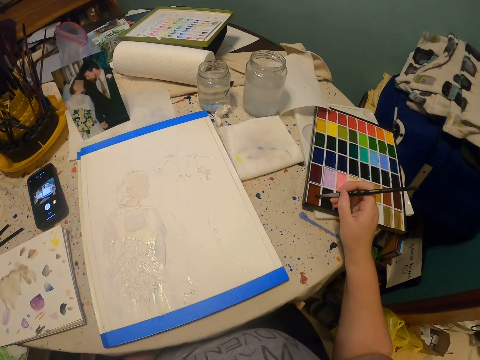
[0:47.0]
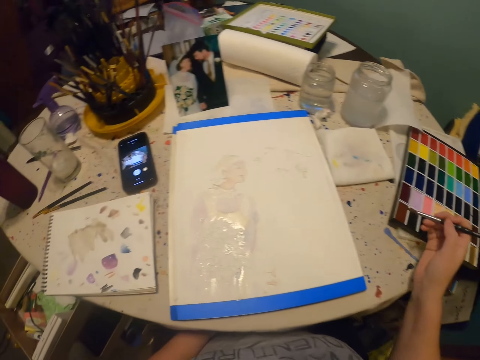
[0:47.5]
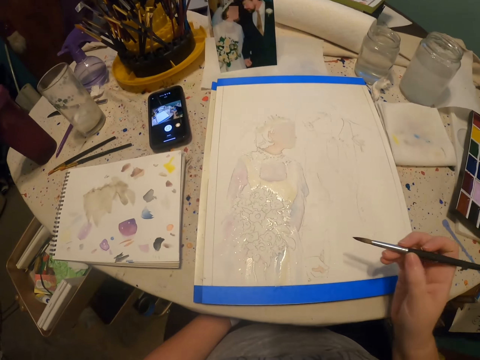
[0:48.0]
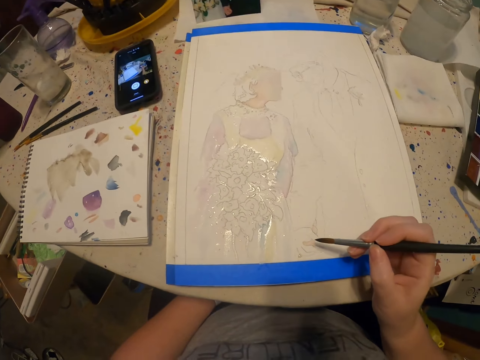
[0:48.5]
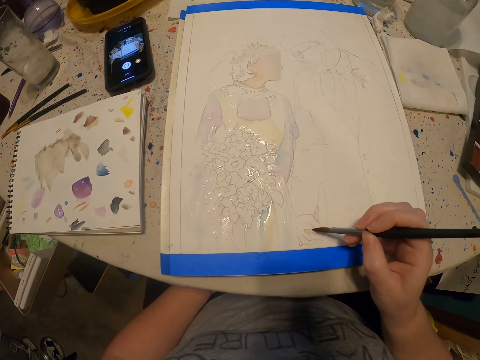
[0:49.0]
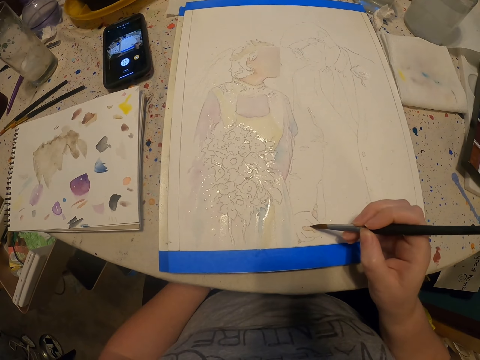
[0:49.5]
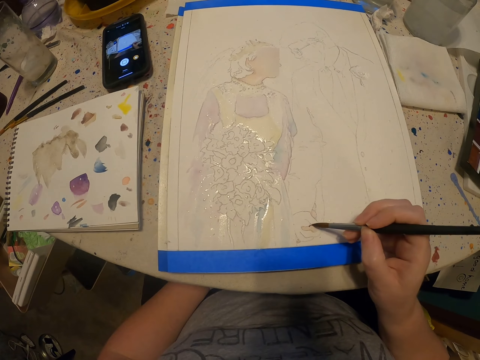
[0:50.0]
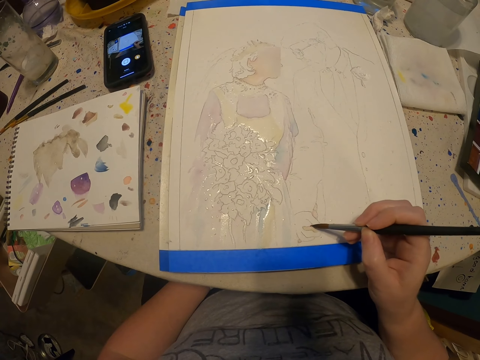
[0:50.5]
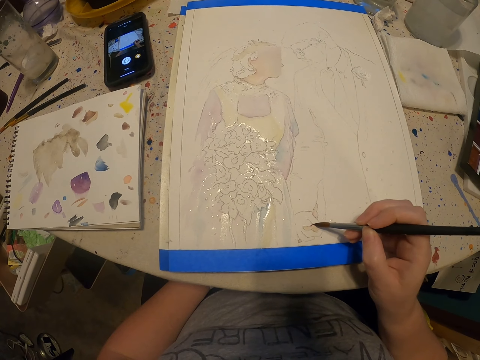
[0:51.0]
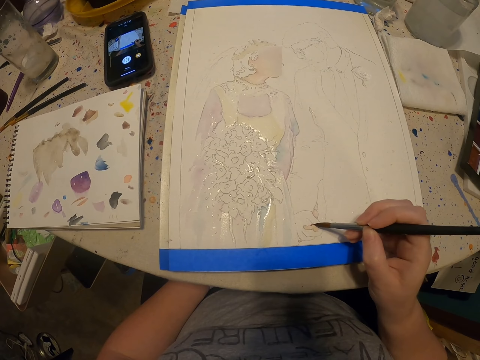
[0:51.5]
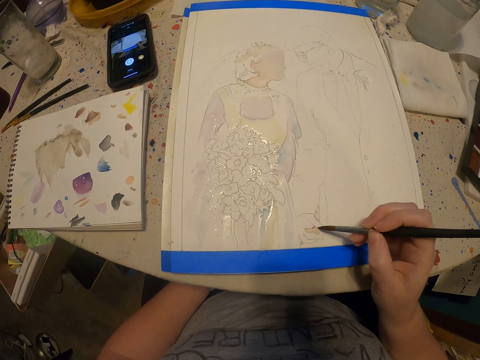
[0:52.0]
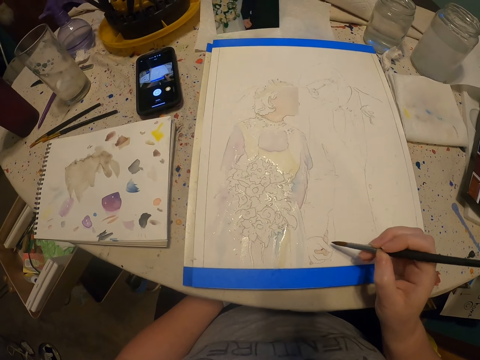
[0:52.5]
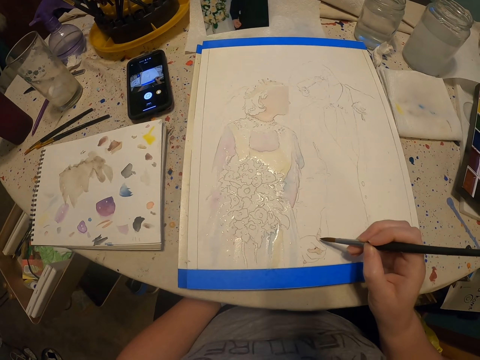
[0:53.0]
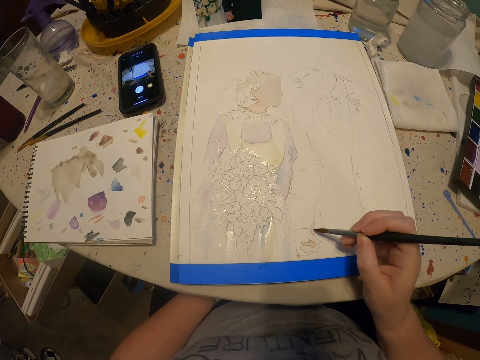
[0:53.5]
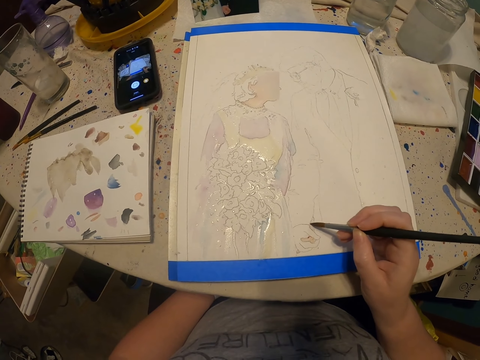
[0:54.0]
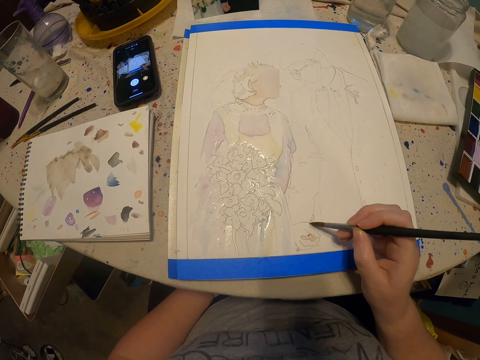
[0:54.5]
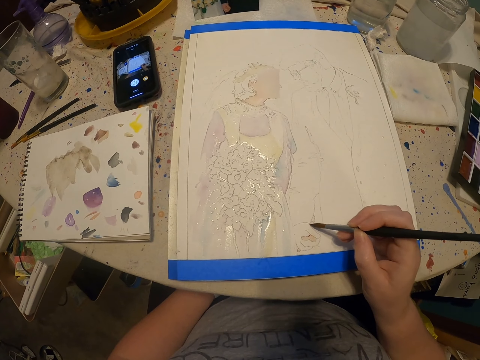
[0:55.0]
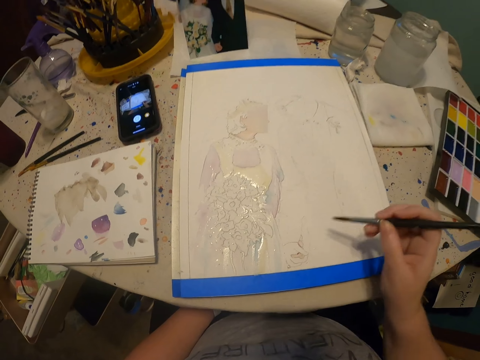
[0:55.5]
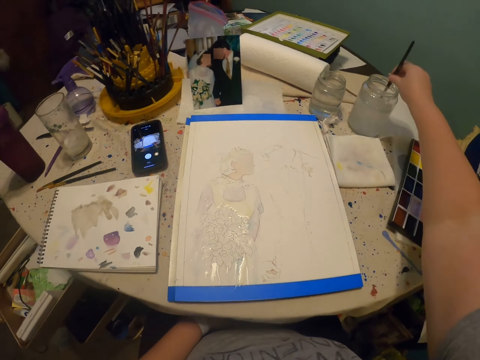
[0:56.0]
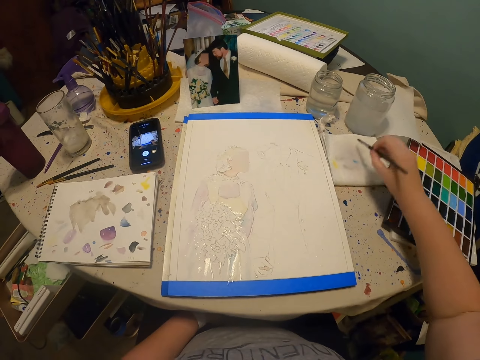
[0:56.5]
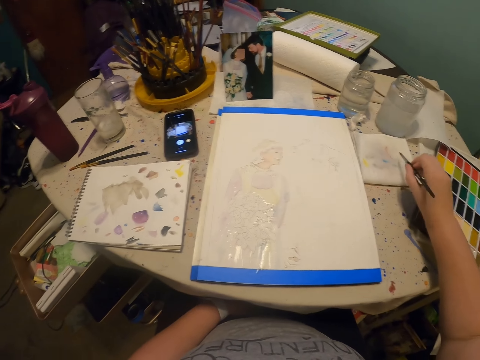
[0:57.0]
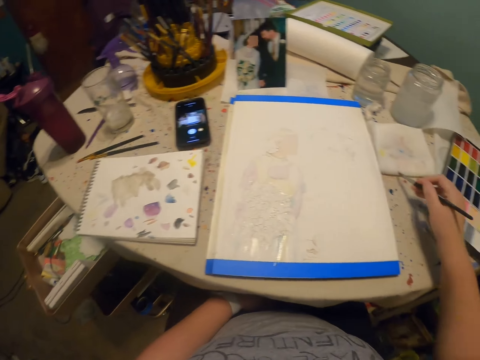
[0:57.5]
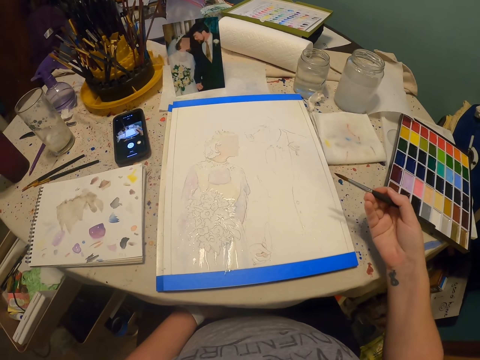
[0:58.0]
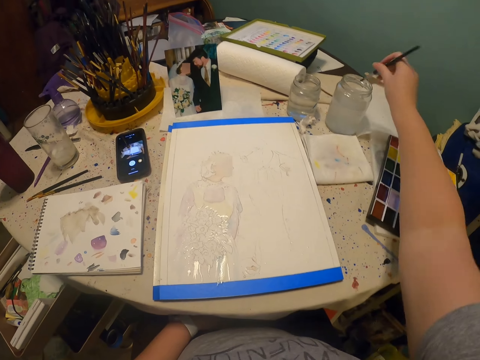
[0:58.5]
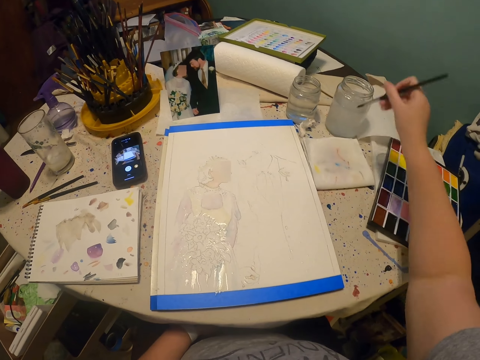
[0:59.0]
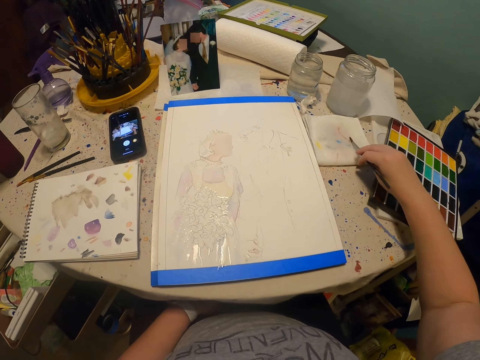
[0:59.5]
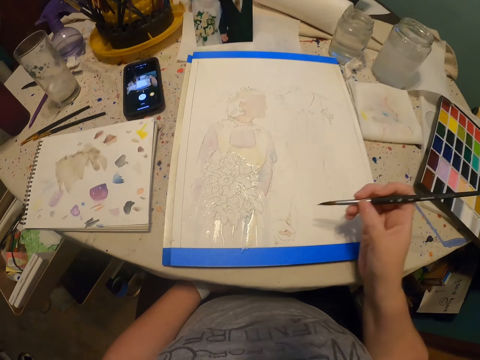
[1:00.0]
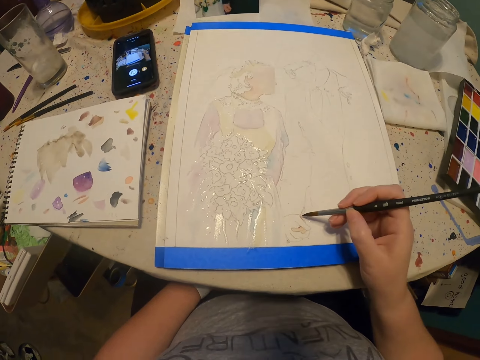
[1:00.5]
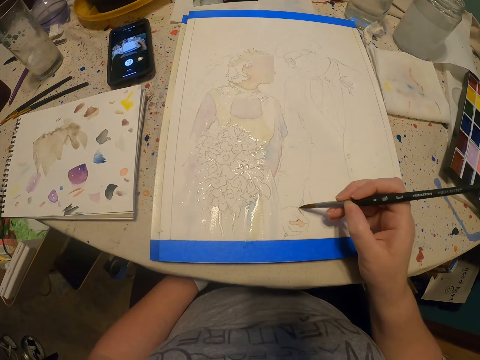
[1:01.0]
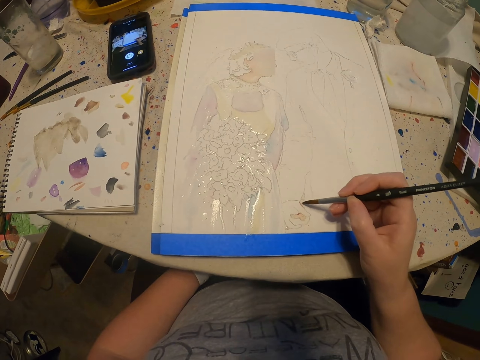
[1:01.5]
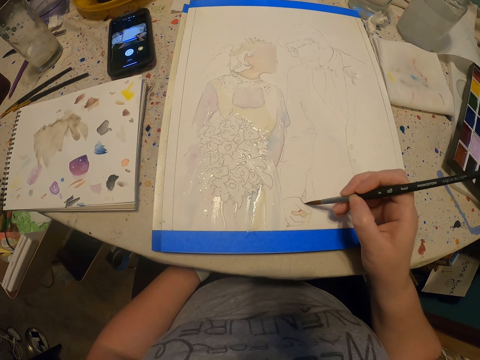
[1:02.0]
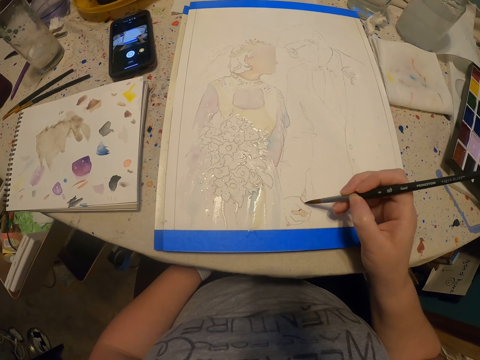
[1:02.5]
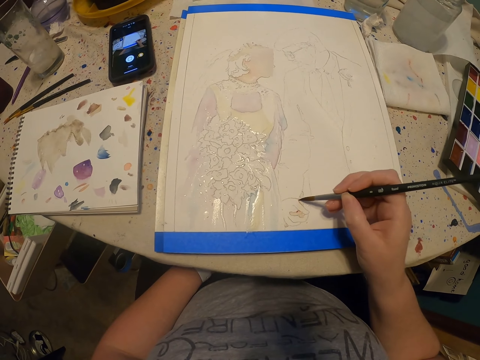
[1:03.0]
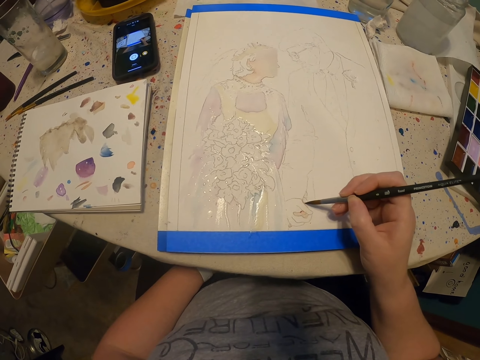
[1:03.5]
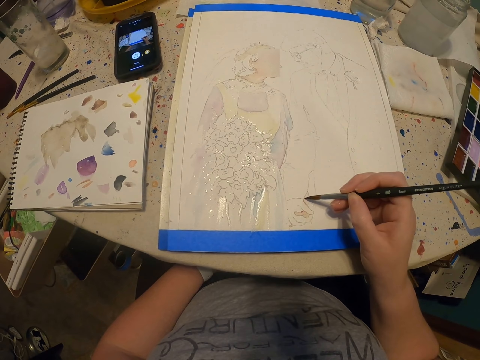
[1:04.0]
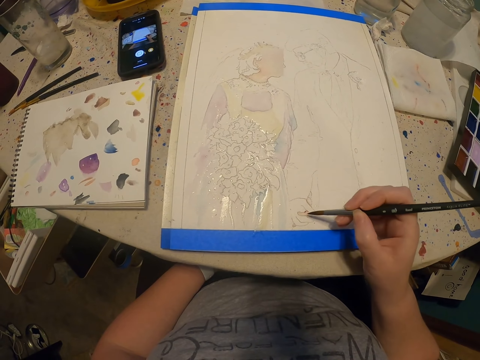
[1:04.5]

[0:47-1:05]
The camera wearer paints the drawing with the paint brush. They dip the paint brush in water. They rub the paint brush on the paper. They look at the paint brush. They dip the paint brush in water. They rub the paint brush on the paper. They paint the drawing with the paint brush.

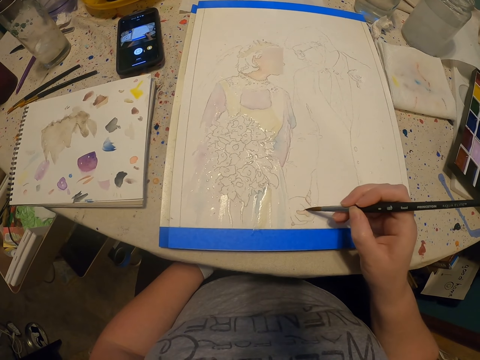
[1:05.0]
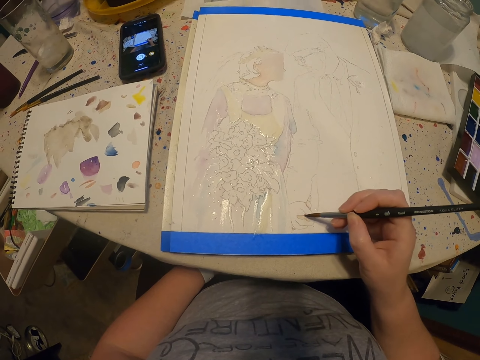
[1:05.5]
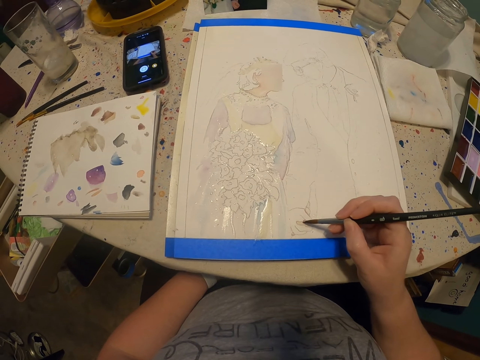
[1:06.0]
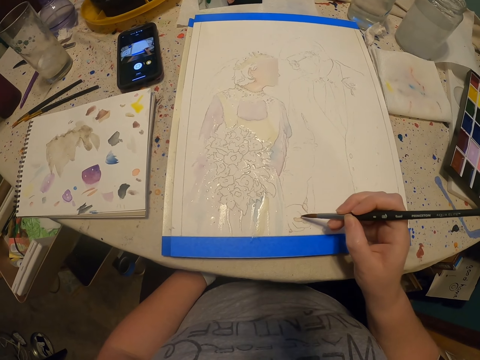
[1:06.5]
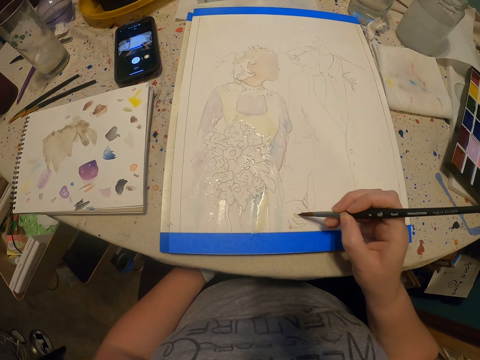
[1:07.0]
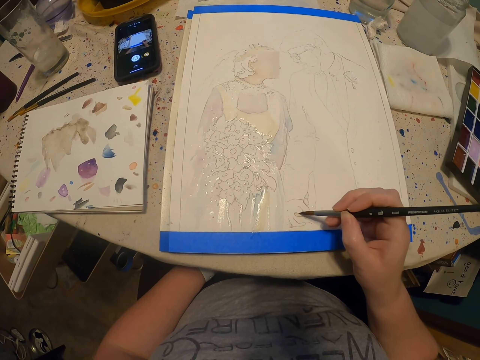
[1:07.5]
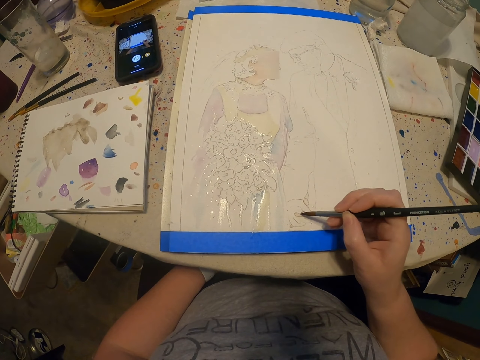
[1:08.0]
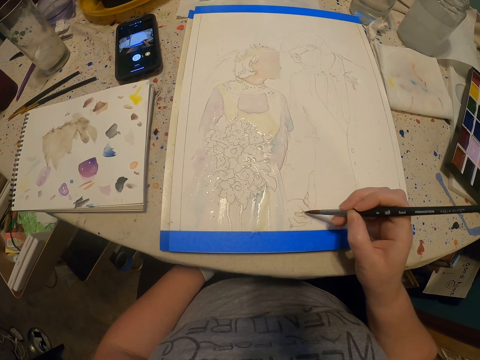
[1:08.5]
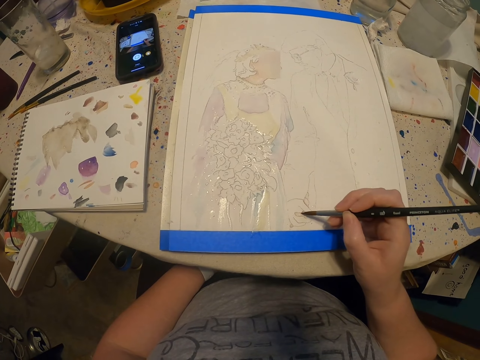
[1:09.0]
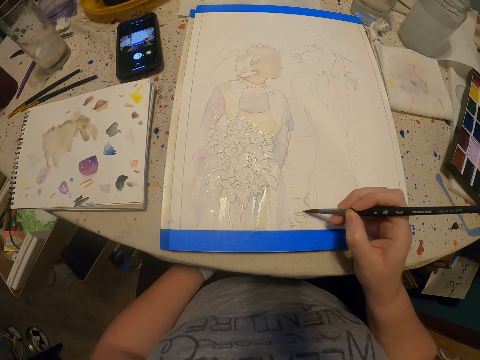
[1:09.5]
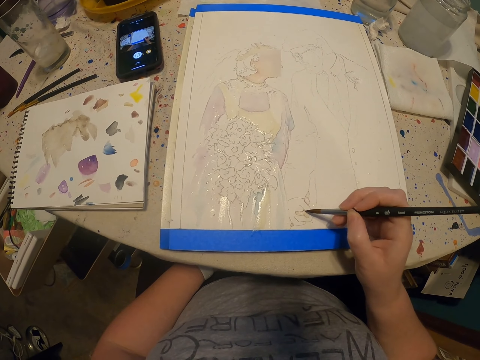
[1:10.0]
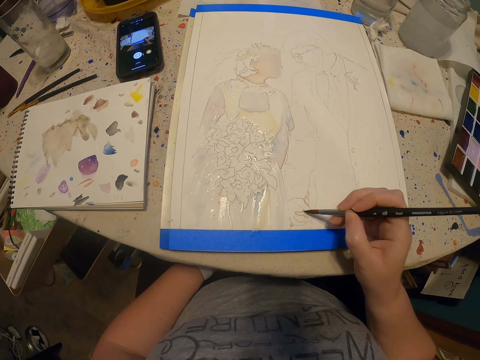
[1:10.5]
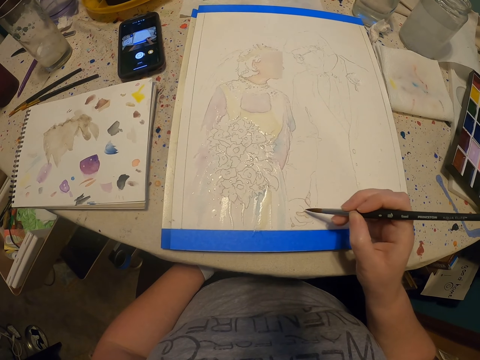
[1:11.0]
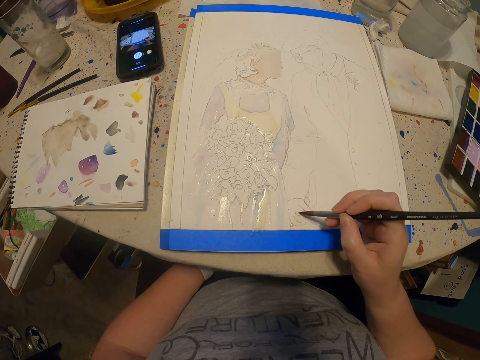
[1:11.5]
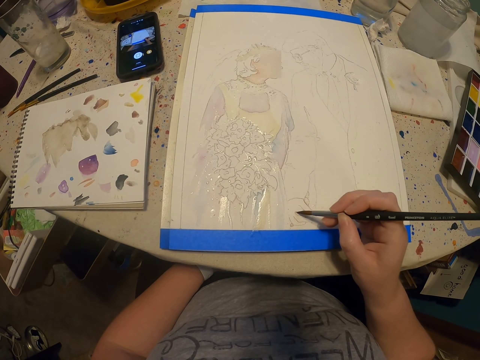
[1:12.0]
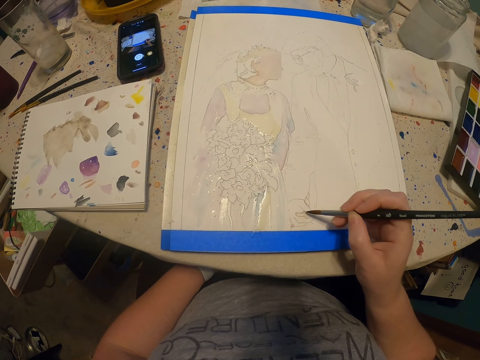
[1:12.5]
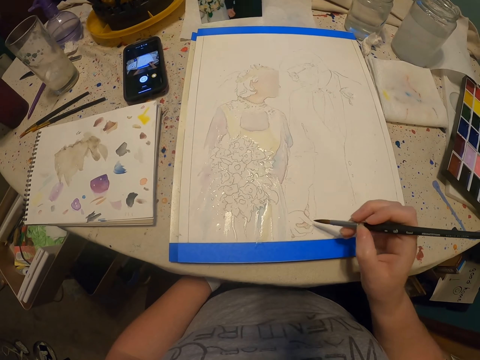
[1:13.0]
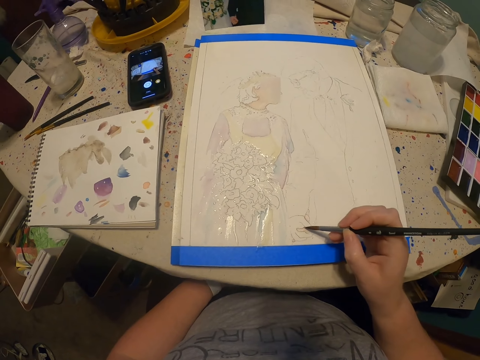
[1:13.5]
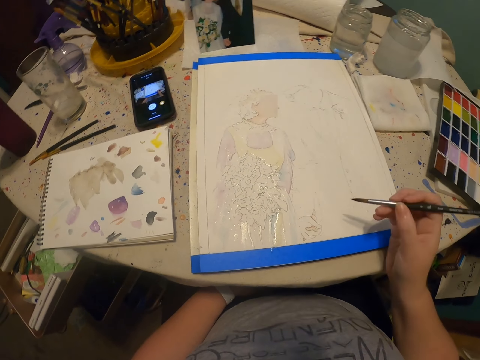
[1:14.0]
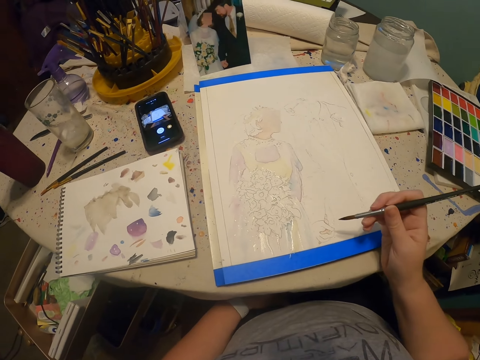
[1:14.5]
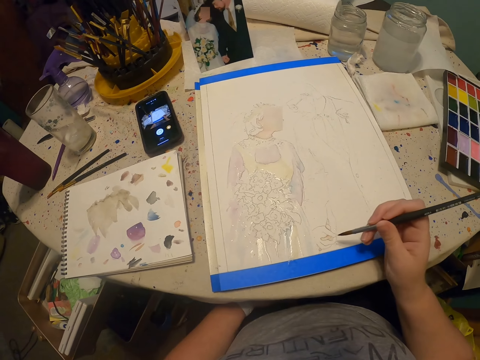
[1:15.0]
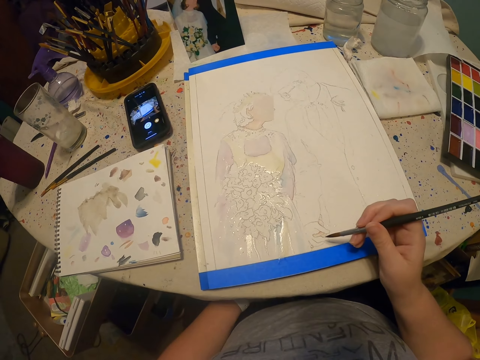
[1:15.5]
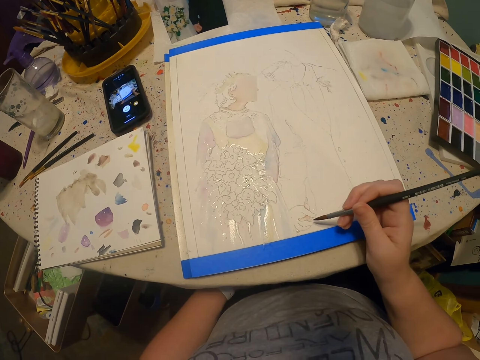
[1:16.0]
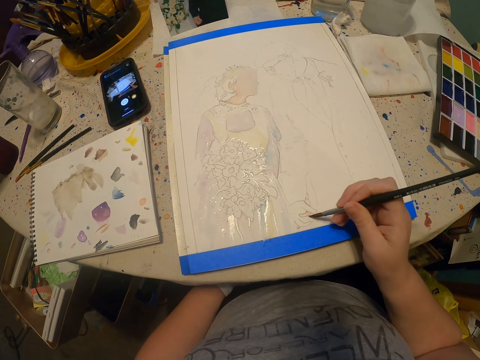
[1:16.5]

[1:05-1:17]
The camera wearer looks around. They paint with the paint brush.
